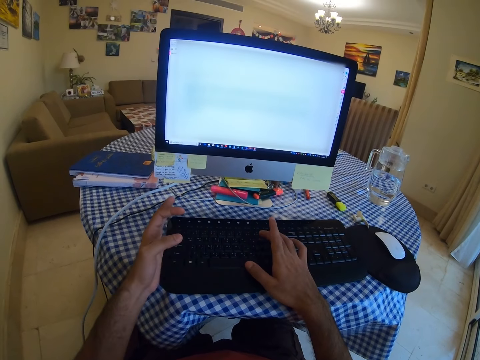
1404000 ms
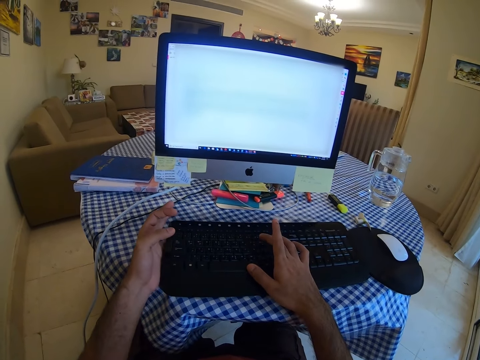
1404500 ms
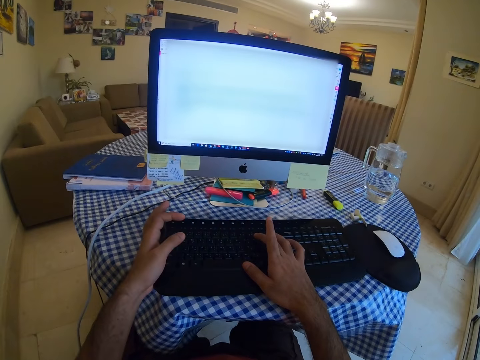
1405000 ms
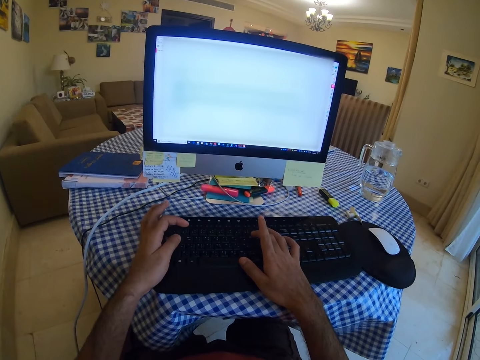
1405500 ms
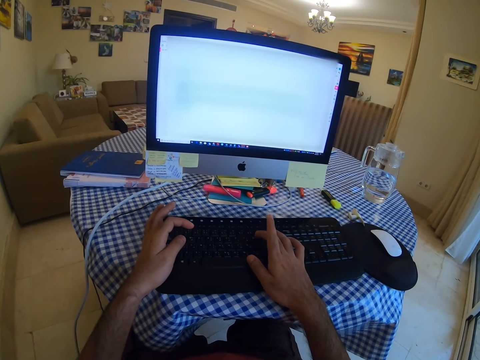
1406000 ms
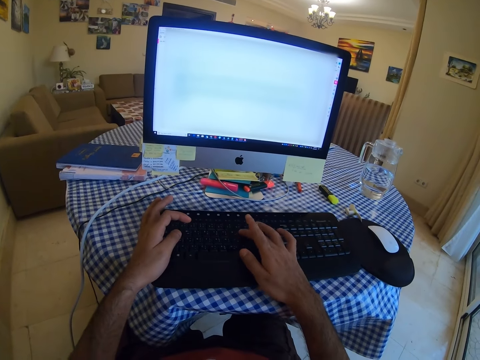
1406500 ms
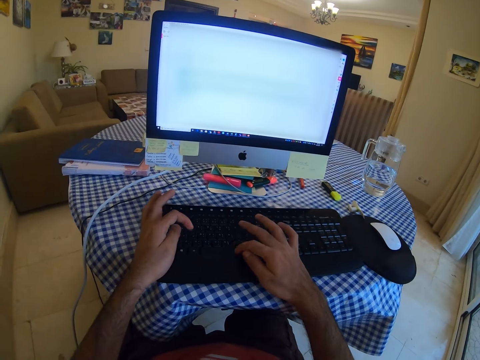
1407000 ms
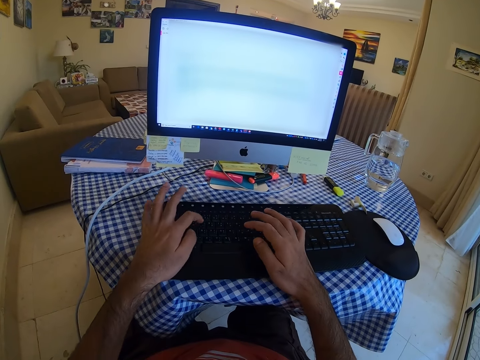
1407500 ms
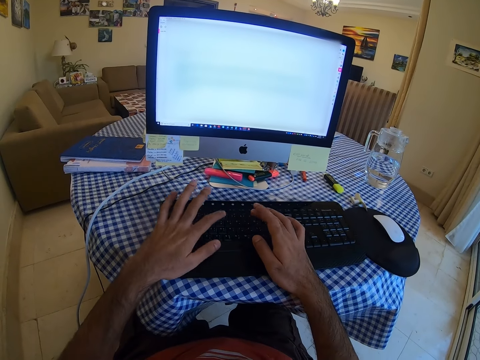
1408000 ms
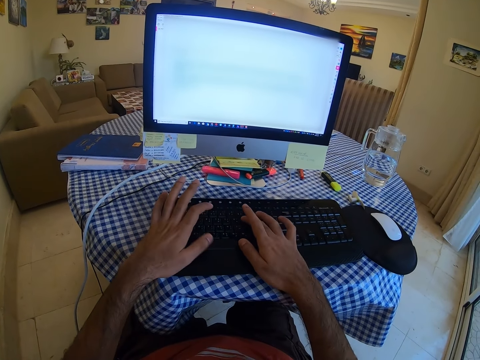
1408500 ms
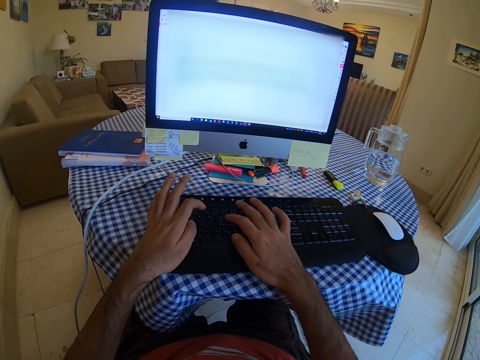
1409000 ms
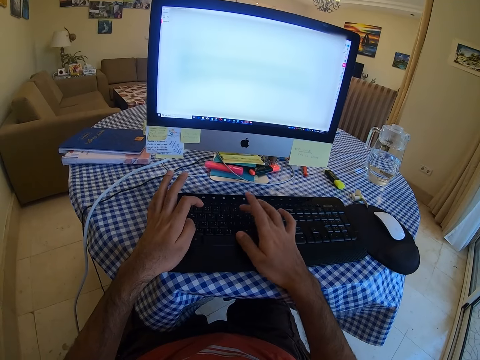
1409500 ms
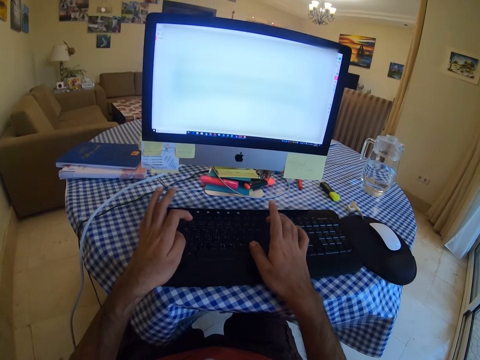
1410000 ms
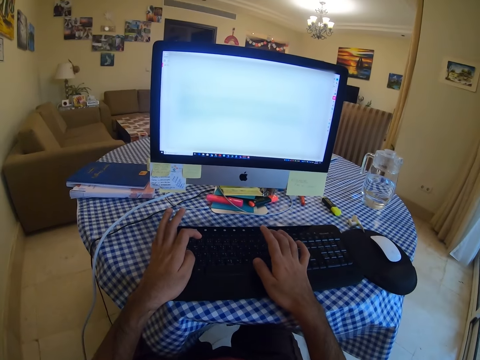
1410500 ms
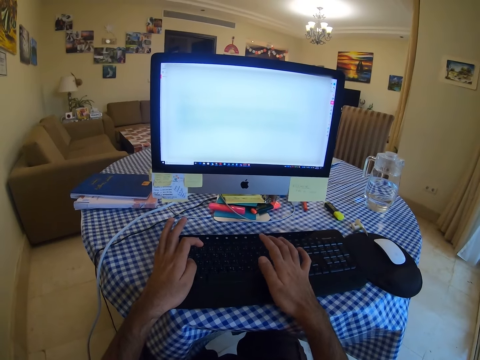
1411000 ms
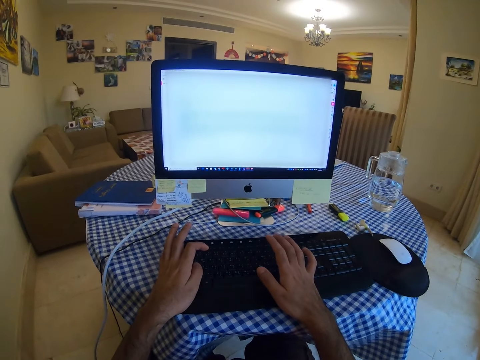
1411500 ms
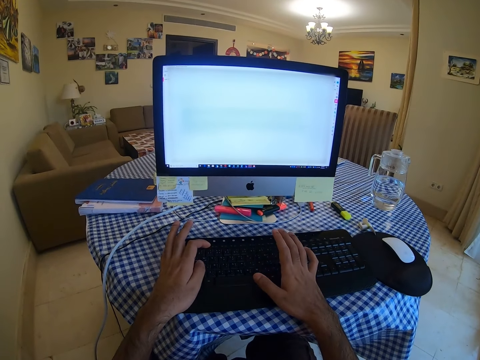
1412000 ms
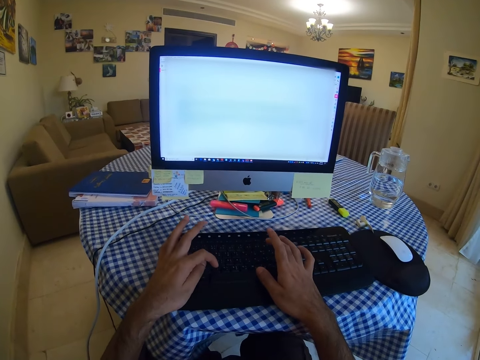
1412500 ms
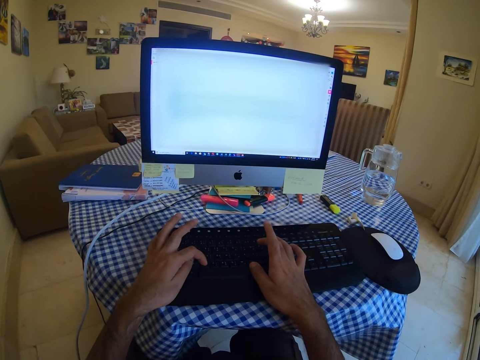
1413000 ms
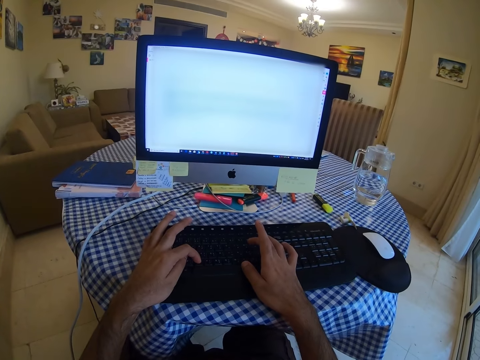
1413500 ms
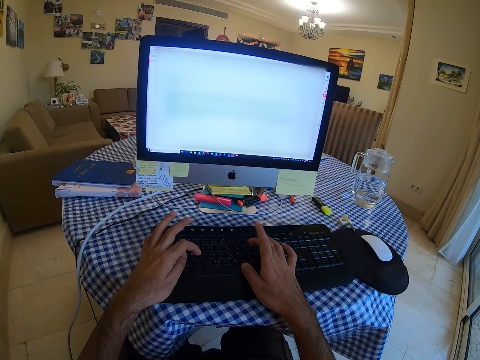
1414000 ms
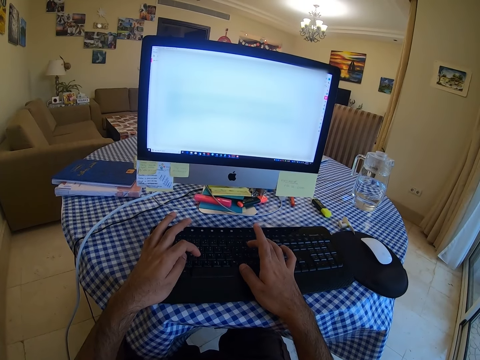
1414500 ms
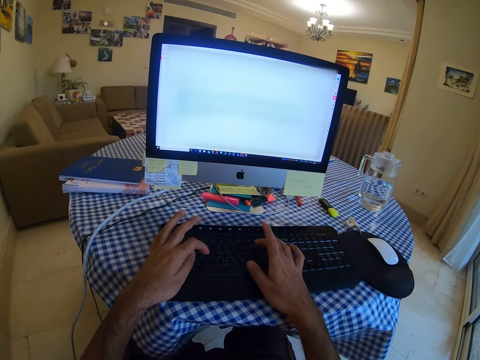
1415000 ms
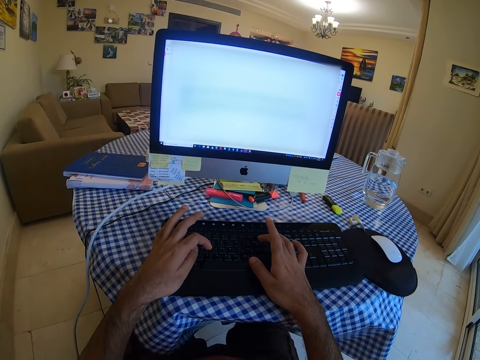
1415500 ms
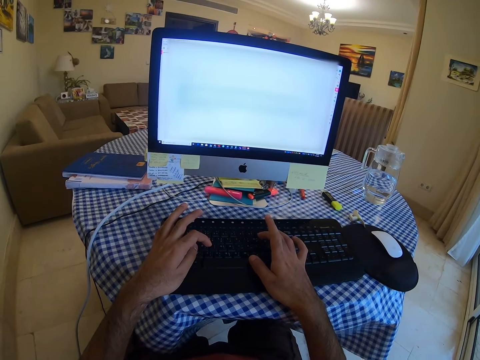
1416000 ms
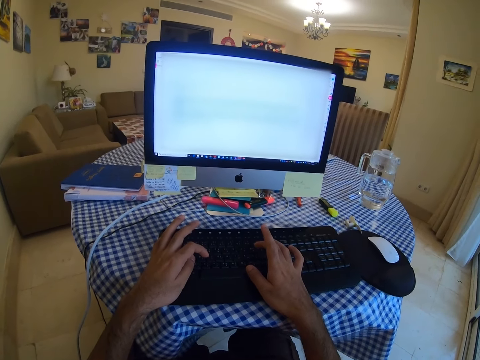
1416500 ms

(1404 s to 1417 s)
The camera wearer types on a keyboard.

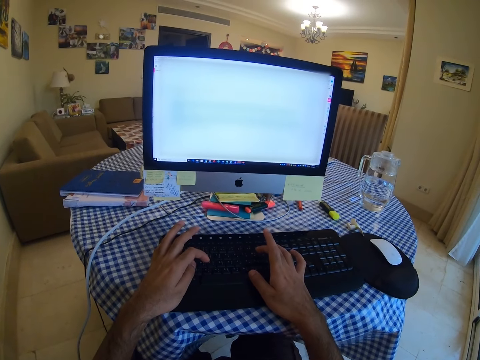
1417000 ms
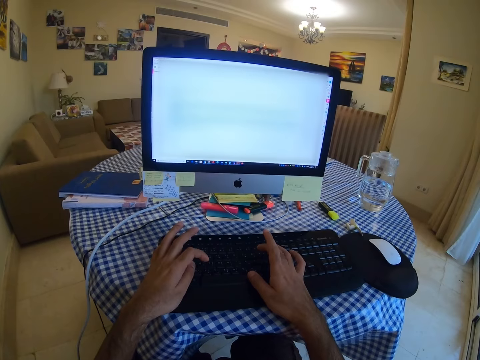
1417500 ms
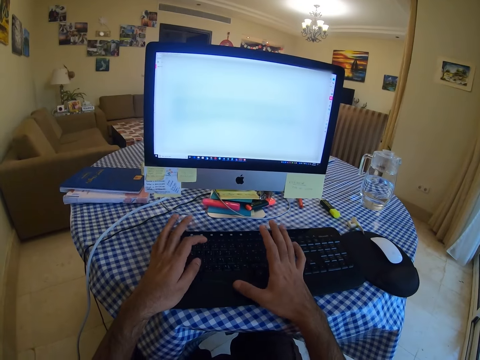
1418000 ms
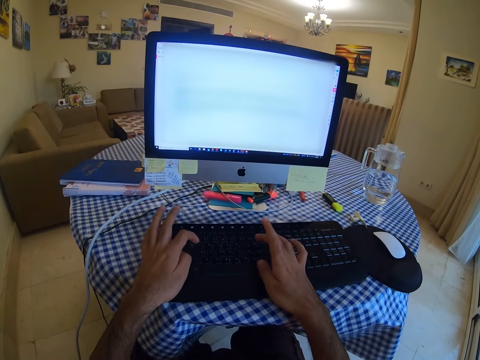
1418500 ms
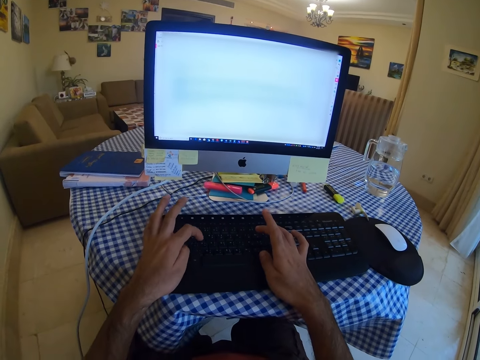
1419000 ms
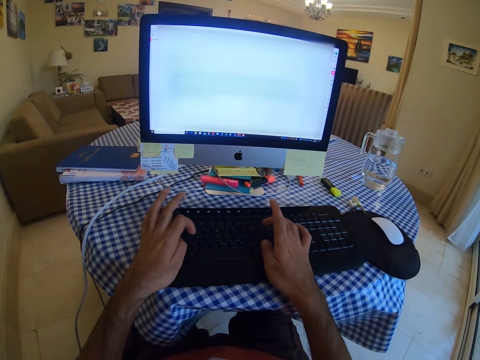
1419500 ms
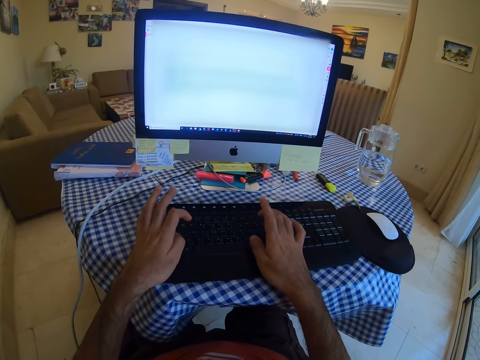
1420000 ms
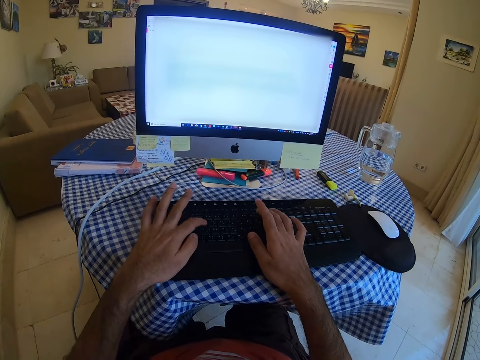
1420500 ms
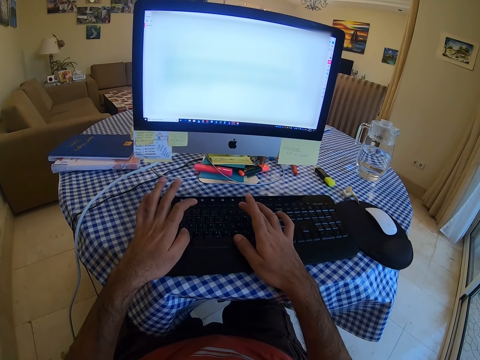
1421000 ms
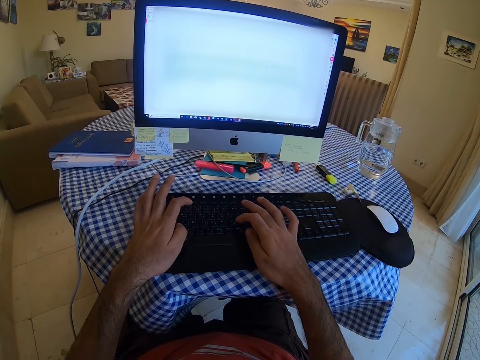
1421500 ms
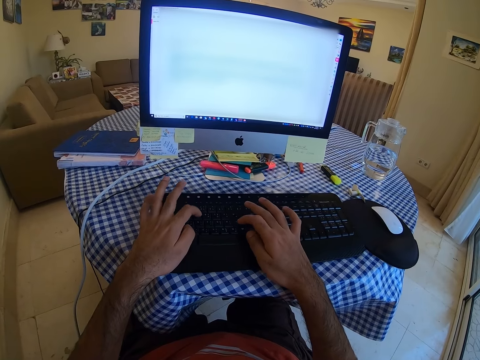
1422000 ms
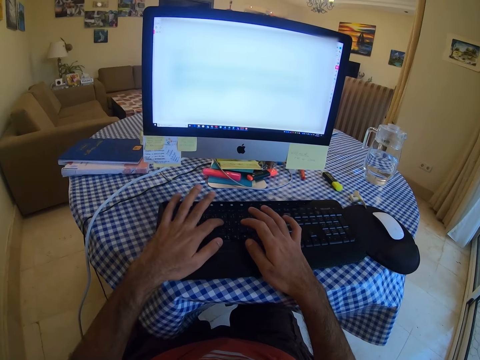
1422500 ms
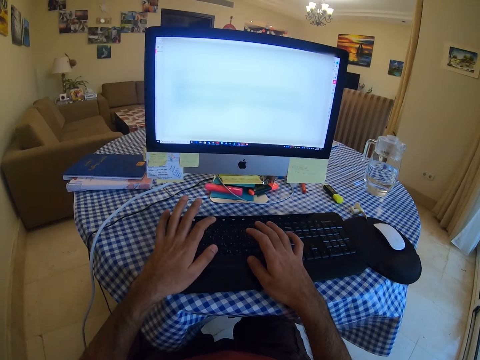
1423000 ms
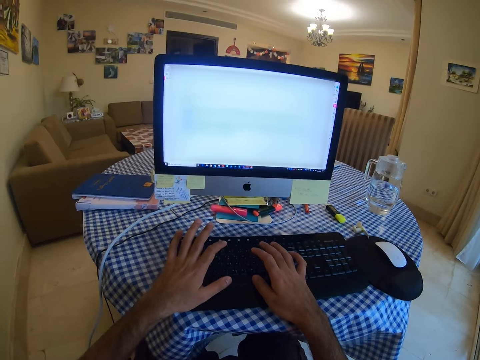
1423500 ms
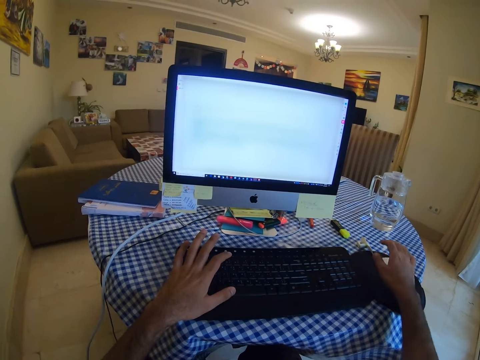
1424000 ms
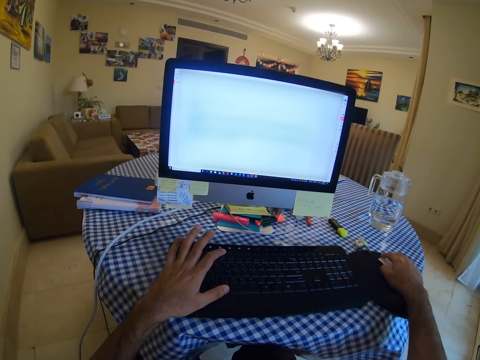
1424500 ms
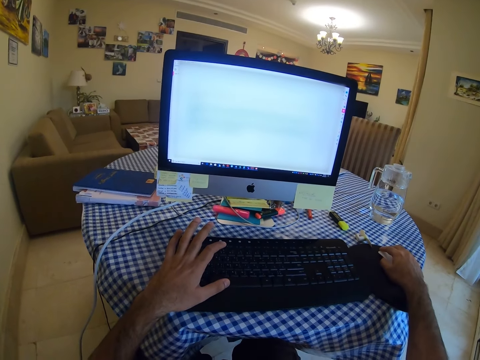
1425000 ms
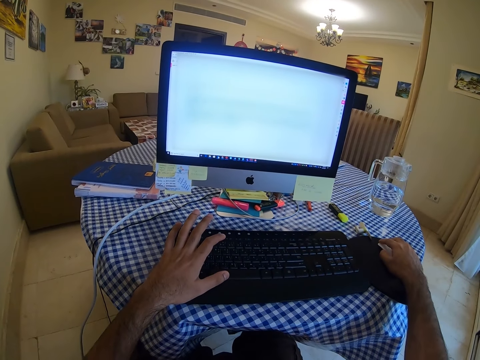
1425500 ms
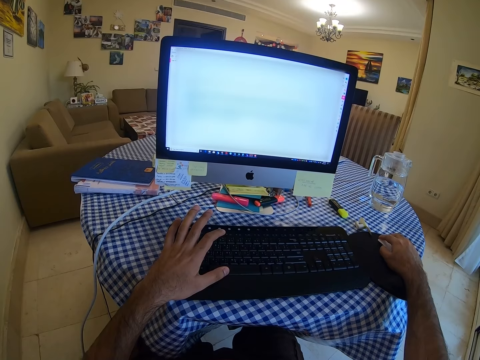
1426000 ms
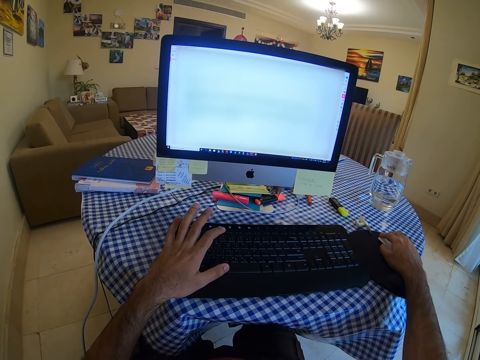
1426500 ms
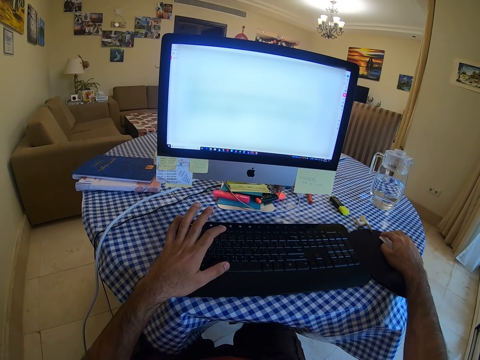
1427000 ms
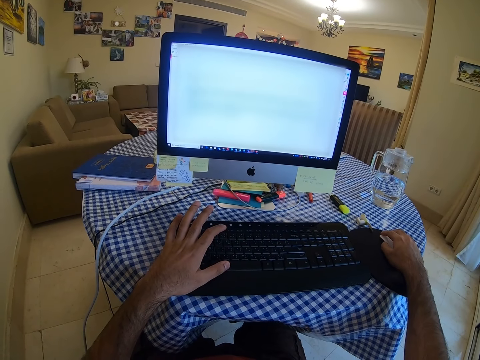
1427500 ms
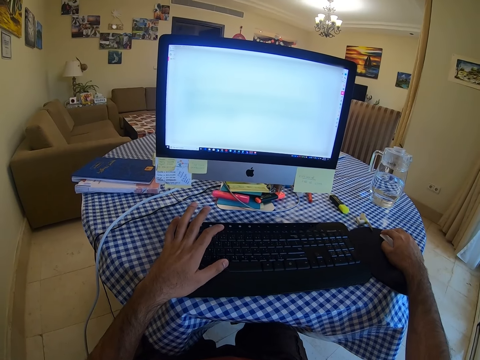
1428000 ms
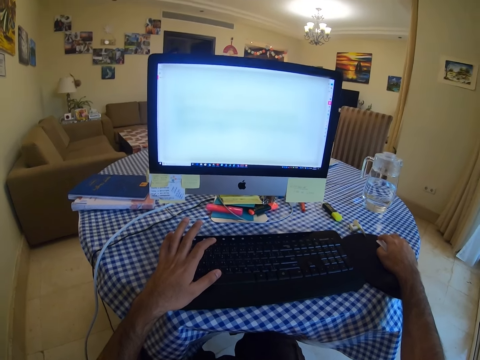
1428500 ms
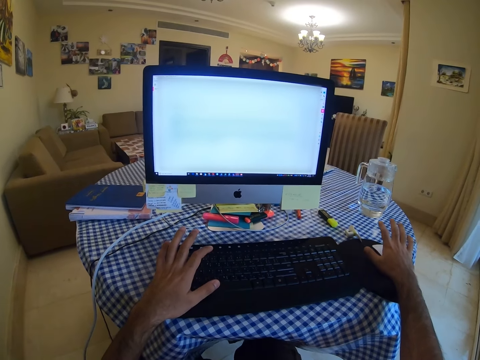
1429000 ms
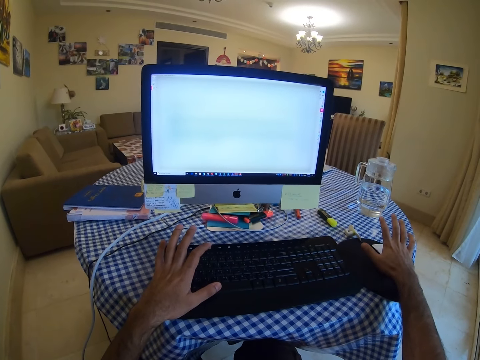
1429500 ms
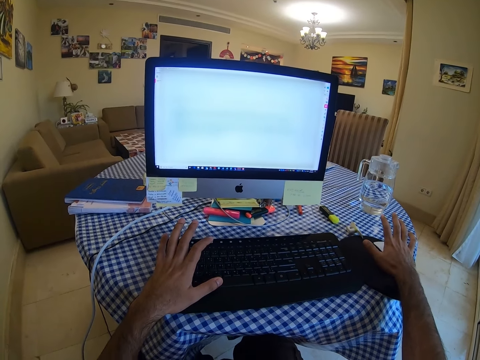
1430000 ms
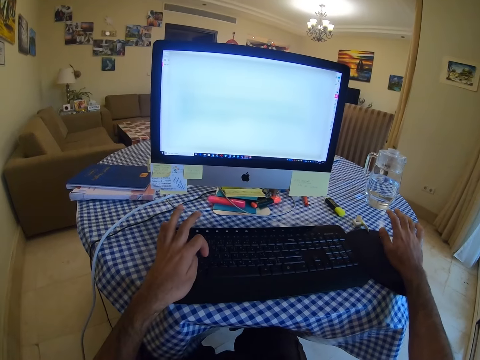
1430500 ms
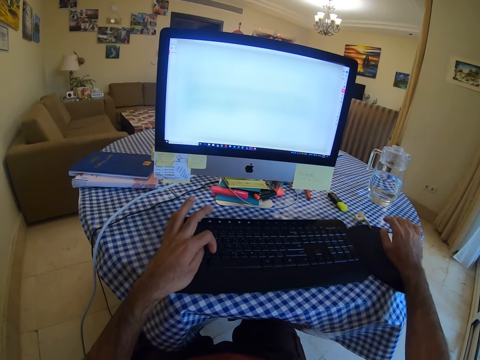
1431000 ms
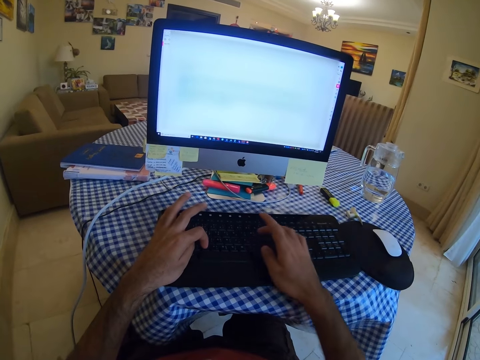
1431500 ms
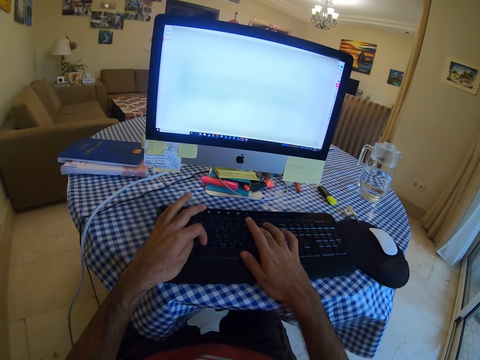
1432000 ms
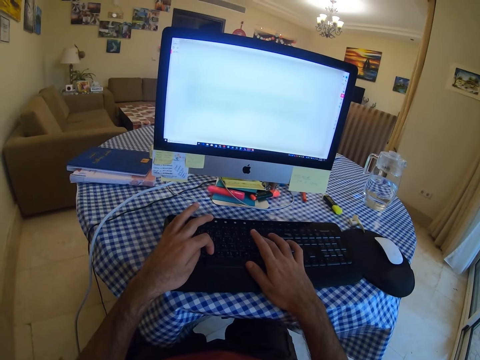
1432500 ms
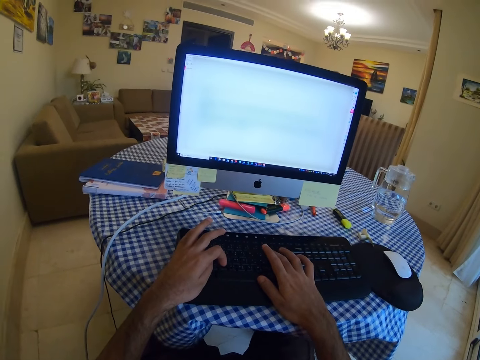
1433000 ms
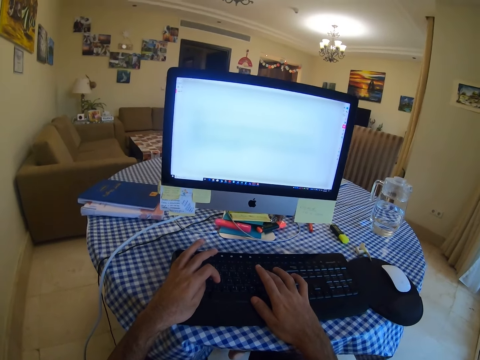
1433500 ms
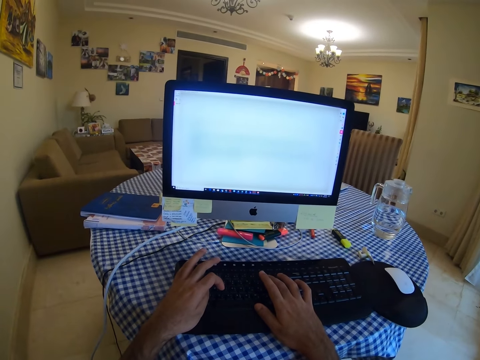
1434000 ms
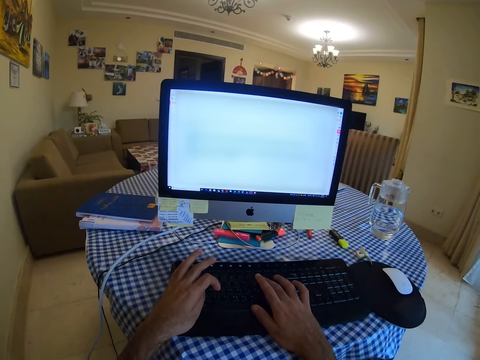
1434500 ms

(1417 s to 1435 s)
The camera wearer types on a keyboard. They hold a mouse and scroll the computer with the mouse. They press the keyboard. They look at the computer.
